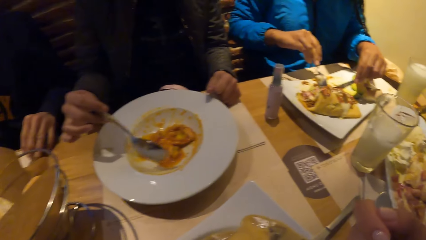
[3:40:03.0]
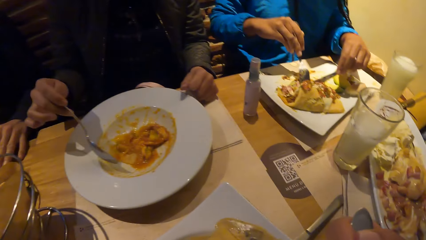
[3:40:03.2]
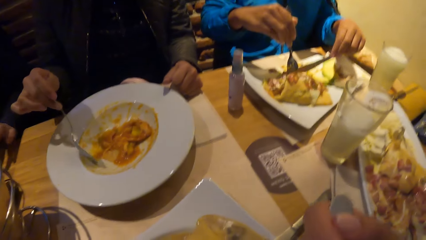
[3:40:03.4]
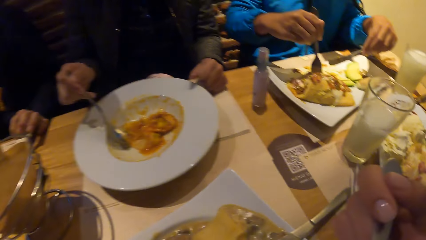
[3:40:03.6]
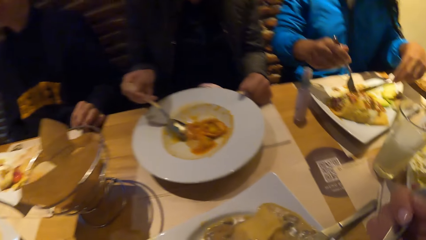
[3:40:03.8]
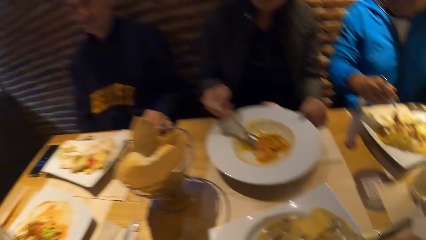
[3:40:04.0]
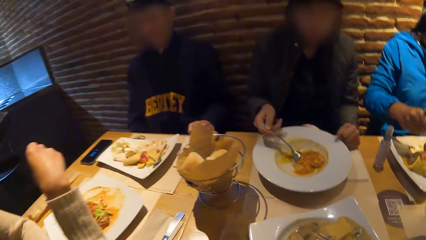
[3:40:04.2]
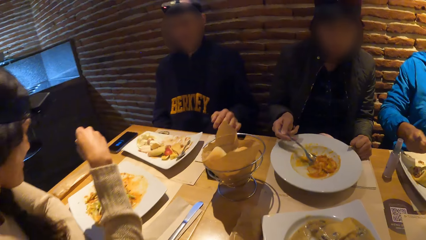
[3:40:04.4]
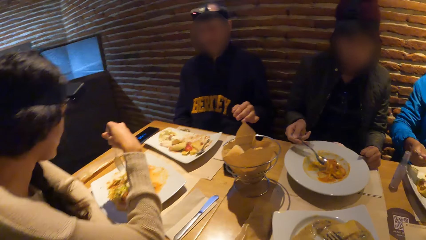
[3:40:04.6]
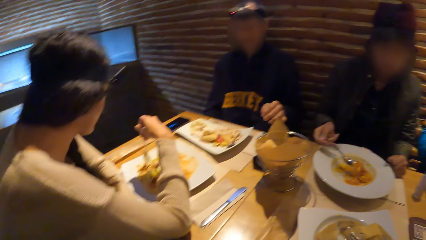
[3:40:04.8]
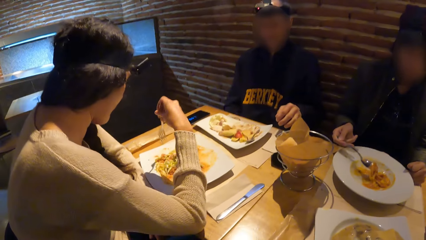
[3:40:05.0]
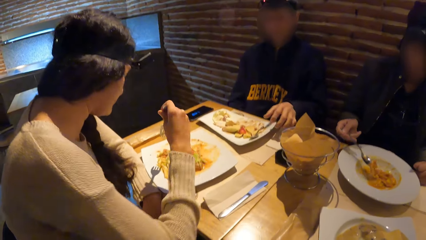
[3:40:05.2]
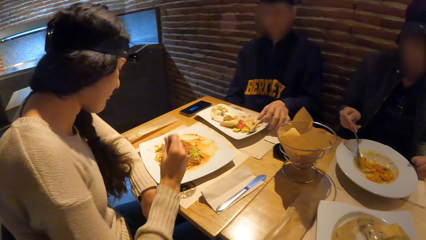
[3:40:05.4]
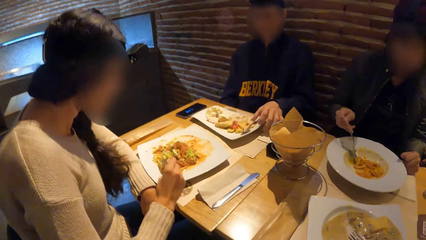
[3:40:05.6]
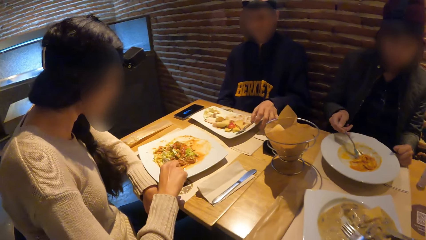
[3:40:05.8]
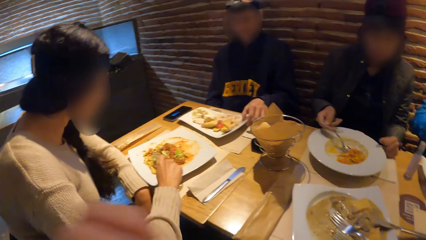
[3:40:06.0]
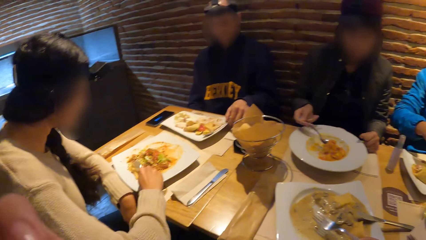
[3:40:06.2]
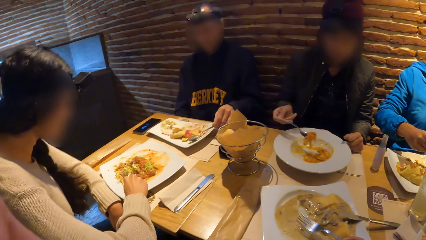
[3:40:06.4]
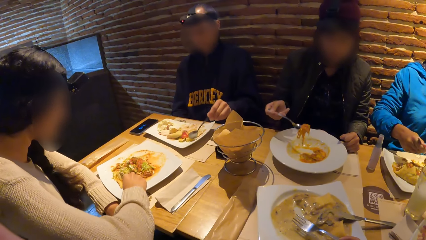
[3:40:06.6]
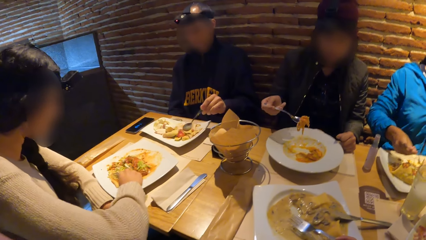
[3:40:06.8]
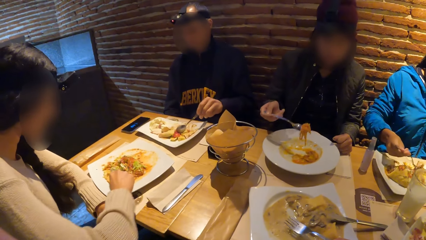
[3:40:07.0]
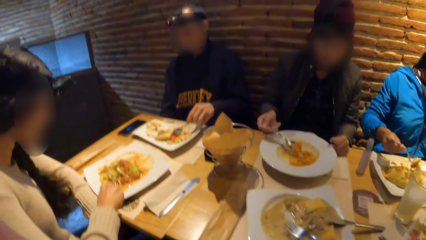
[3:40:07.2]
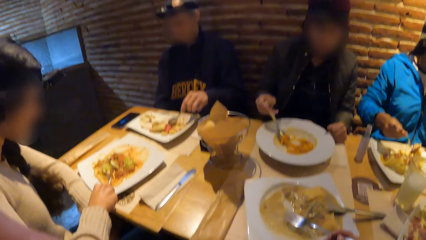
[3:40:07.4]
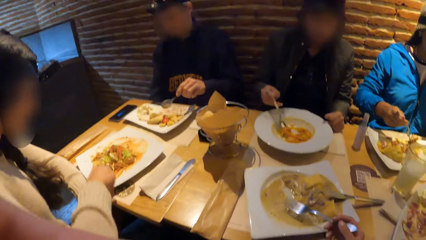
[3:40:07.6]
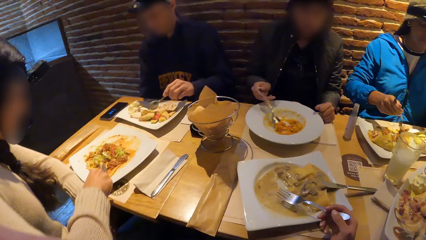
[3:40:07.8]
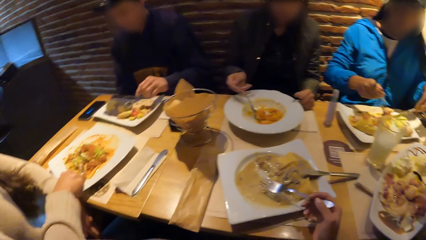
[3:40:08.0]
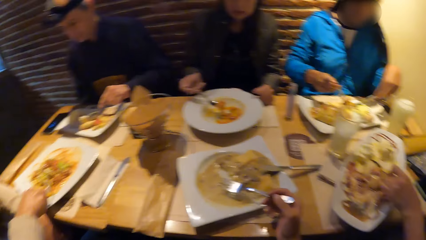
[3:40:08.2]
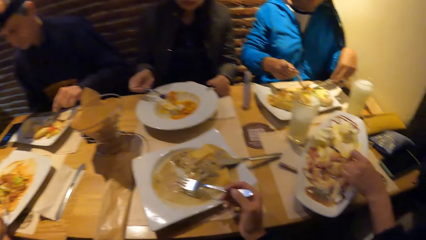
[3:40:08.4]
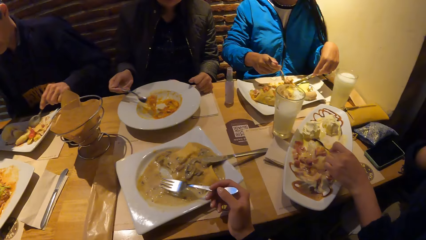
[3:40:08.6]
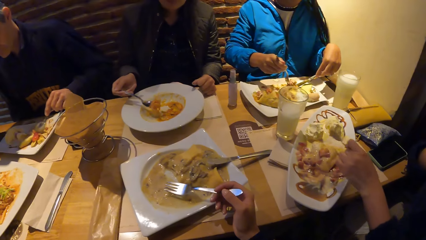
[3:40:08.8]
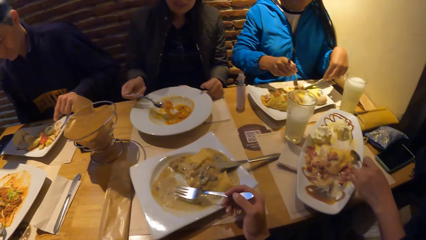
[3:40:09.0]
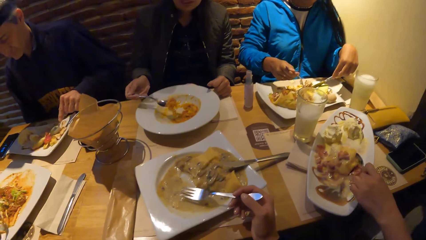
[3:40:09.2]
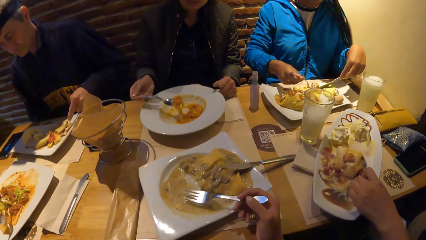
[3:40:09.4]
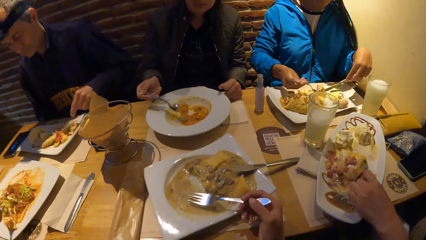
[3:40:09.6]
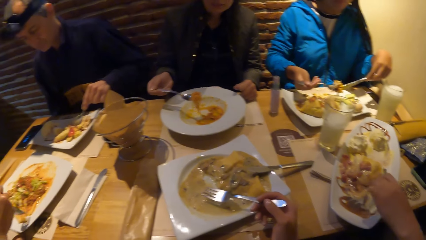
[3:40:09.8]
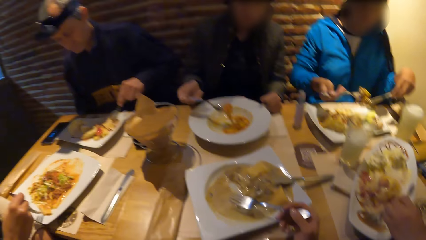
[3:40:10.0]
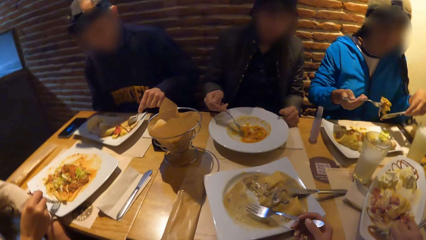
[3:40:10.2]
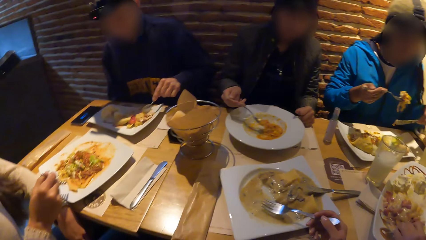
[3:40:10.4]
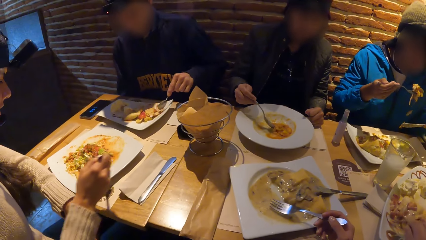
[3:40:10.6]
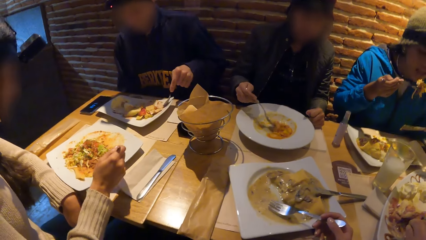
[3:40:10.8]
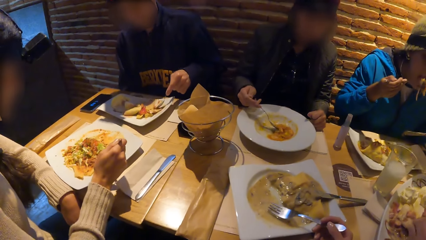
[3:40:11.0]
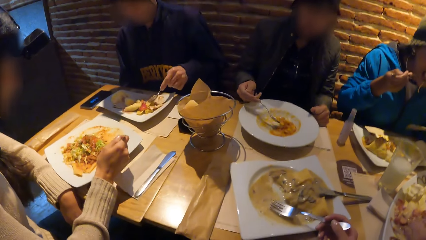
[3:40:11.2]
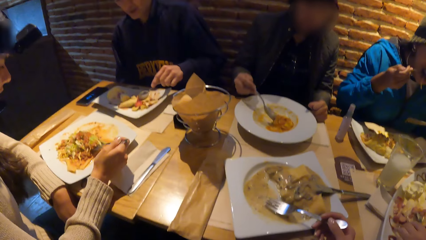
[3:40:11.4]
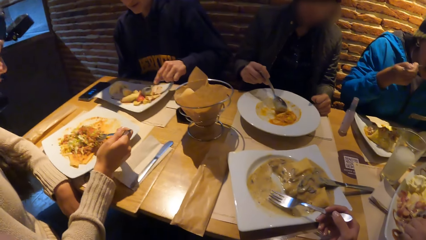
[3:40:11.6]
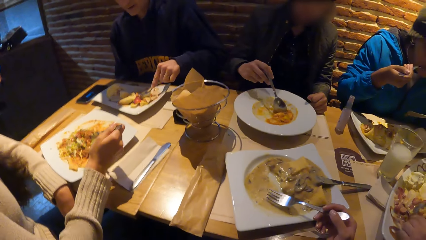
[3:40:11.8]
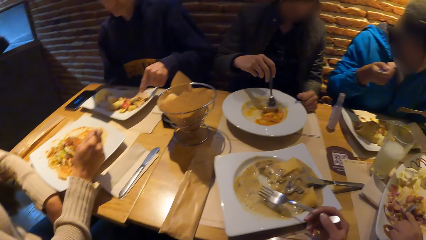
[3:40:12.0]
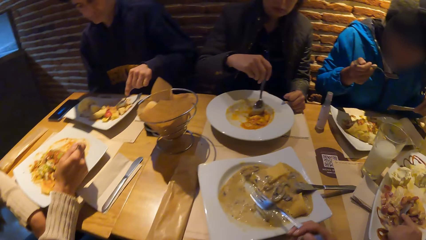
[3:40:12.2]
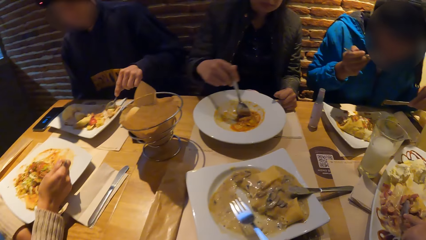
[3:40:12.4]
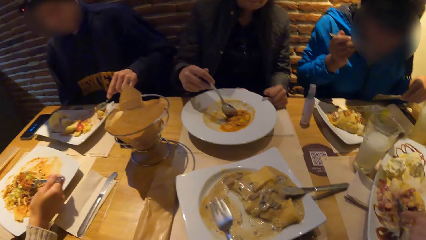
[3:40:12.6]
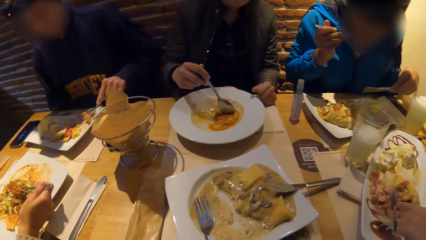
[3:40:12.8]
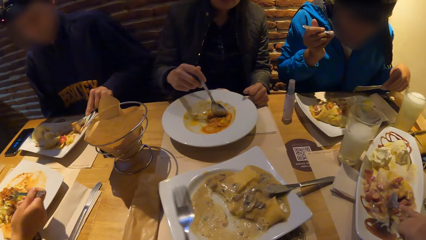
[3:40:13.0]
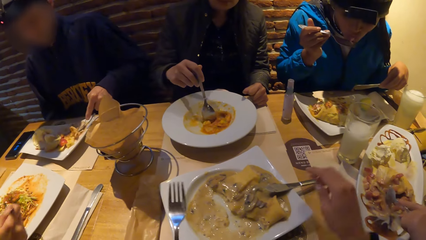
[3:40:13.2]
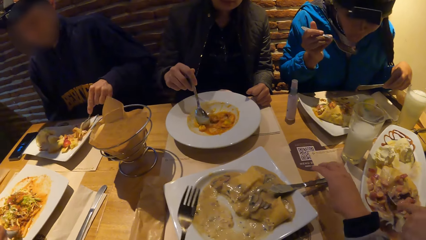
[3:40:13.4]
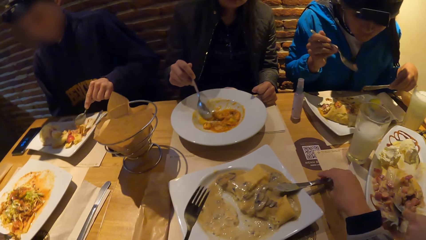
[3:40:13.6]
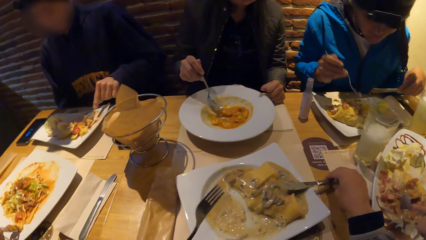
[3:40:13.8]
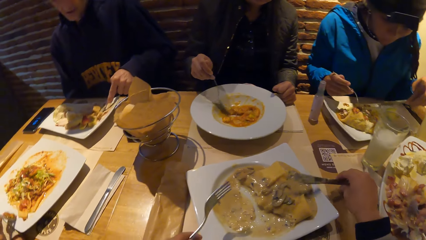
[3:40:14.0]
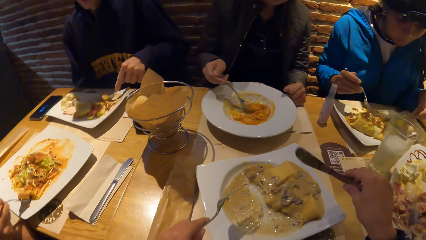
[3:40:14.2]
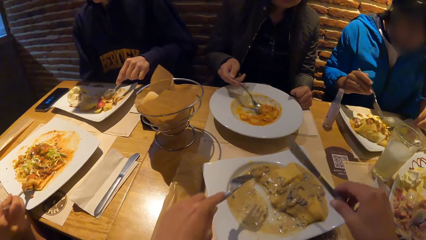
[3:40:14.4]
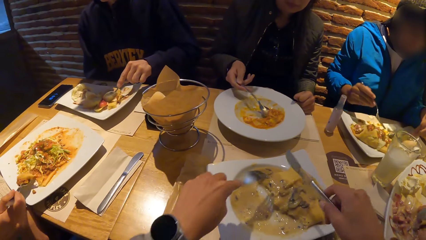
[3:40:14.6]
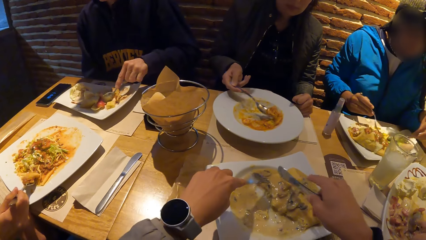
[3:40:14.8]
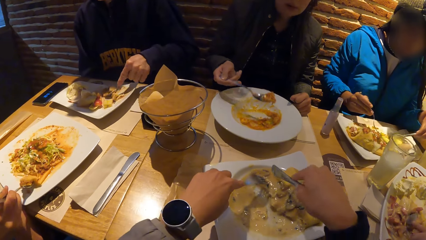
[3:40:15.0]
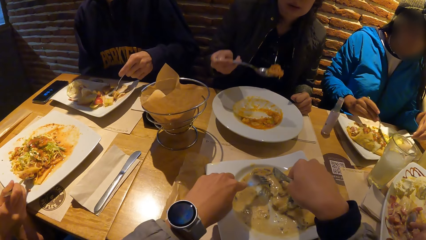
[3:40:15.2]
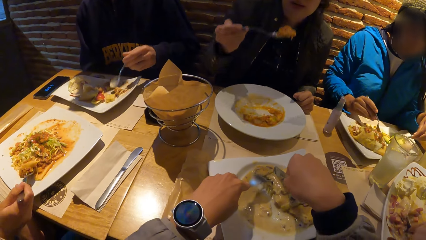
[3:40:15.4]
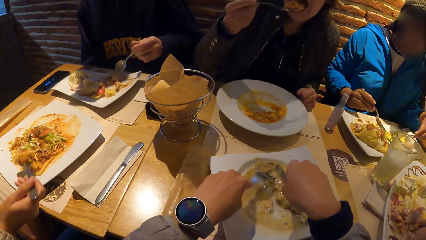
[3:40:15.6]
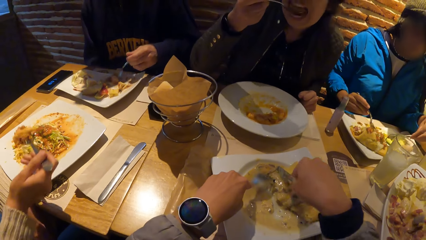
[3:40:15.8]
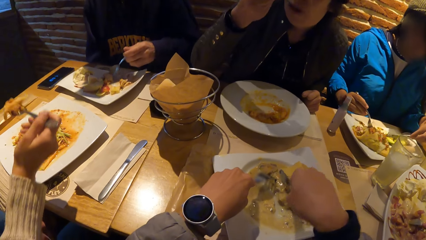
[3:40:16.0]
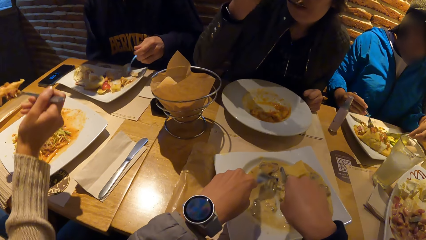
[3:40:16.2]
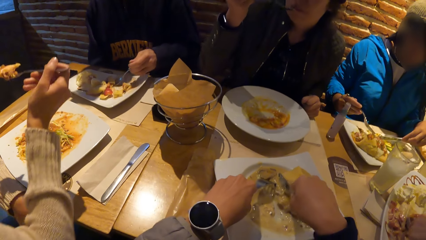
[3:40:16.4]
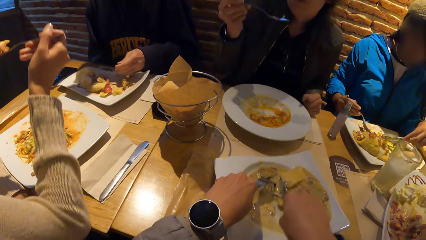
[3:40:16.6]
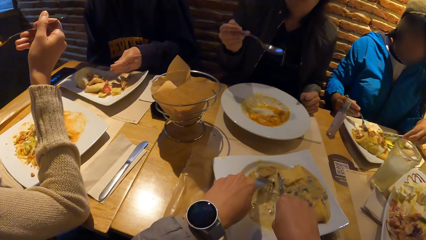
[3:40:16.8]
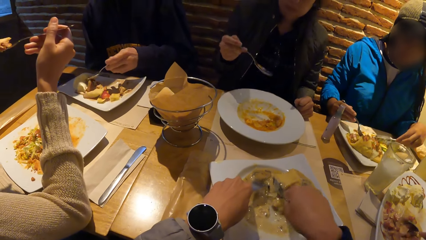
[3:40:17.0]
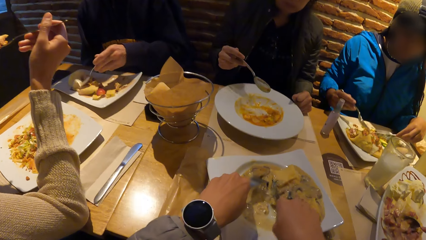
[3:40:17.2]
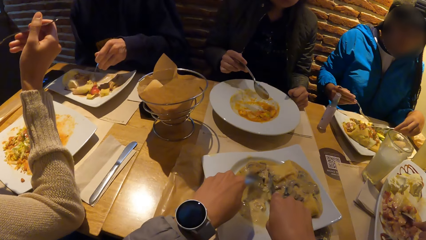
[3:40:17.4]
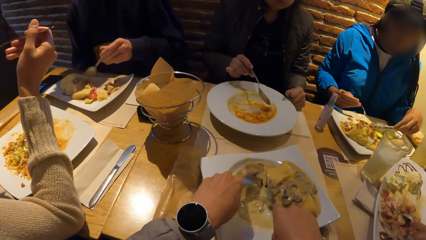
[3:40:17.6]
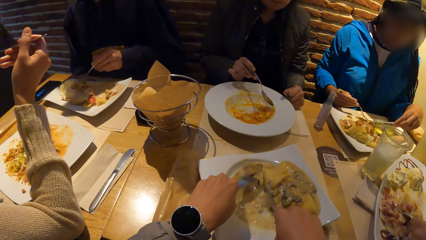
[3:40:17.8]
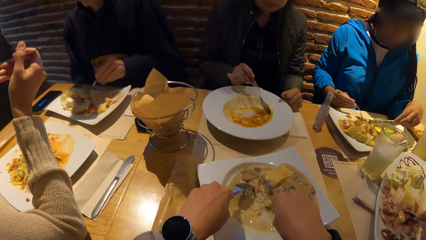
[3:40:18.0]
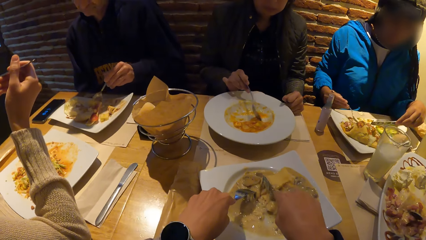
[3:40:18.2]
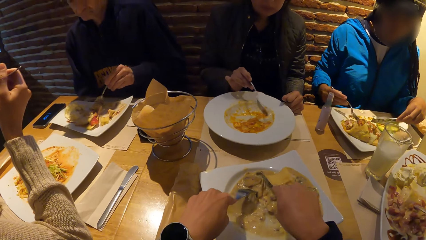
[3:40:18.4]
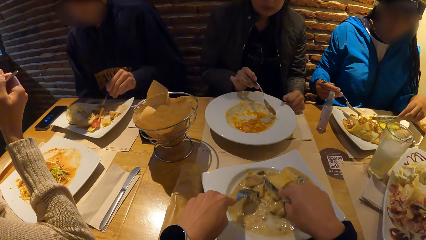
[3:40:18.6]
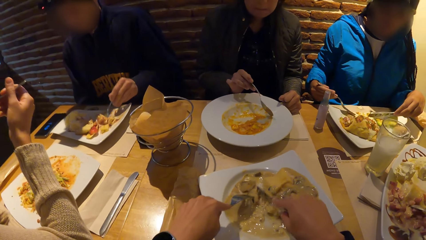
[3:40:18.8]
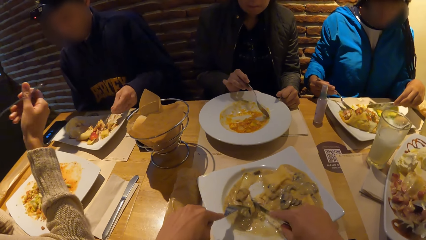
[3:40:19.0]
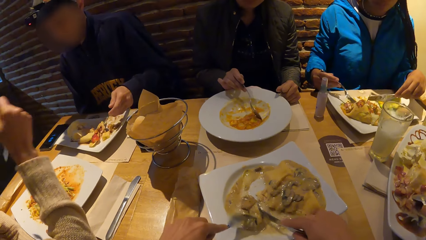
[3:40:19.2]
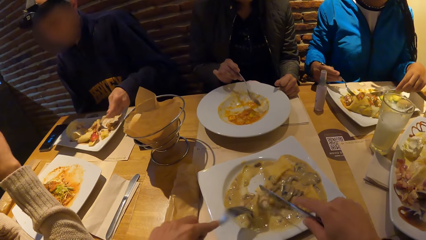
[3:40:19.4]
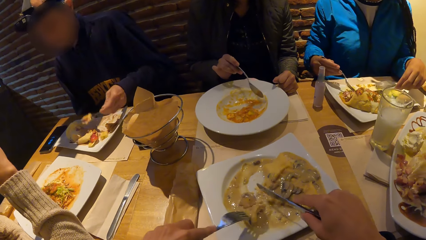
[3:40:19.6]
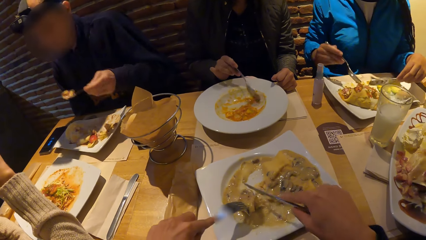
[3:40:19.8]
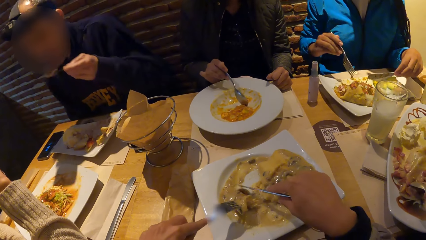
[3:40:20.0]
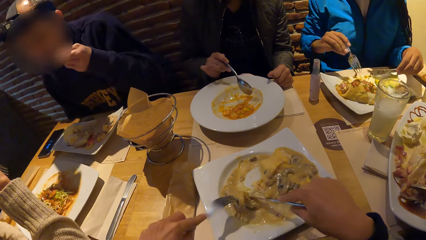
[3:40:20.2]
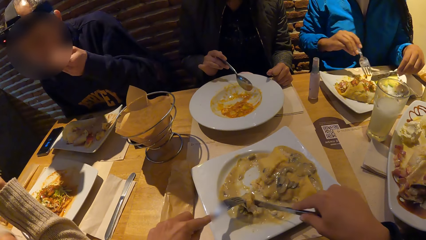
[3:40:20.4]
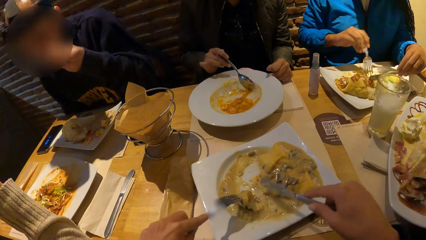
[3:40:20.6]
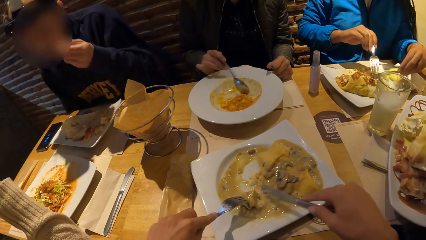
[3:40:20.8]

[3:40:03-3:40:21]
A man drops the napkin on the table with his left hand. The camera wearer puts the food in the mouth. The man picks the spoon from the plate with his left hand and eats the pancake from the plate with the spoon in his left hand. A woman takes the food with the spoon. The camera wearer passes the fork in her right hand to her left hand. She picks the knife from the plate with her right hand. She cuts the chicken porridge in the plate with the fork in her left hand and the knife in her right hand. Another woman eats the food with the spoon. A third woman drops her right hand on the table. The second woman takes the food with the spoon.
